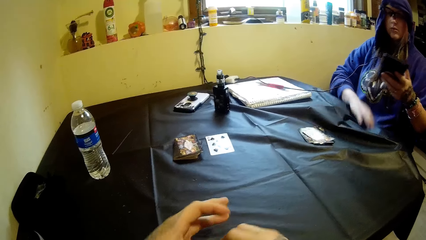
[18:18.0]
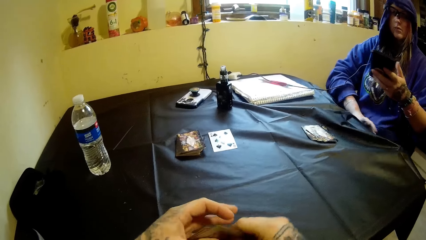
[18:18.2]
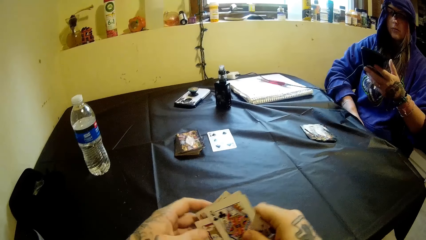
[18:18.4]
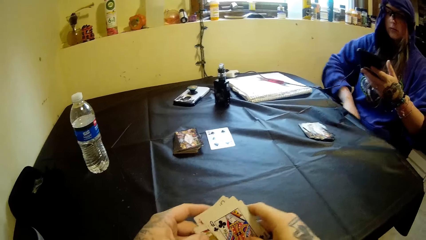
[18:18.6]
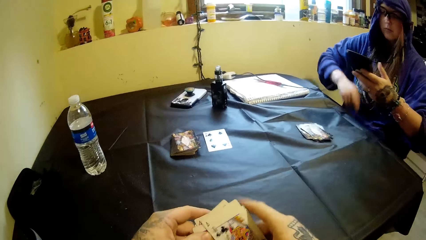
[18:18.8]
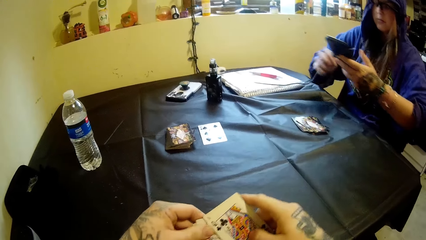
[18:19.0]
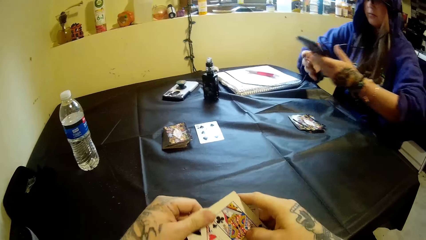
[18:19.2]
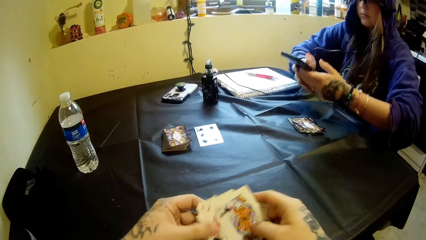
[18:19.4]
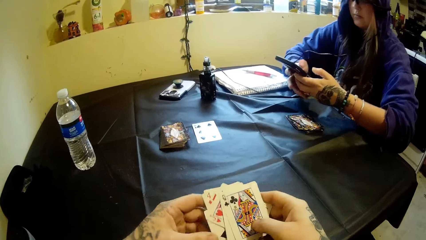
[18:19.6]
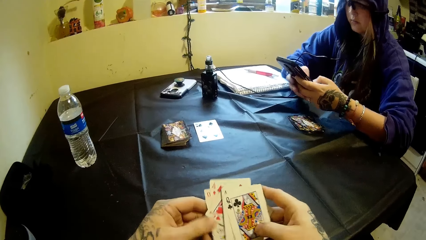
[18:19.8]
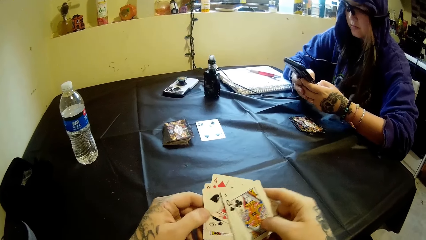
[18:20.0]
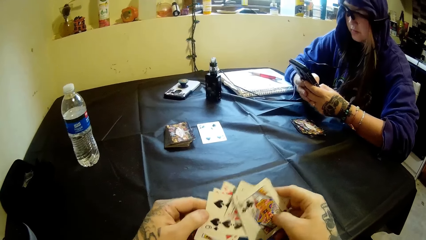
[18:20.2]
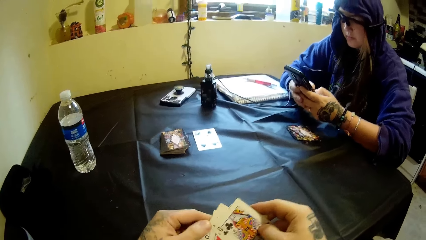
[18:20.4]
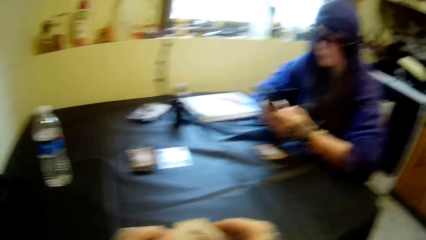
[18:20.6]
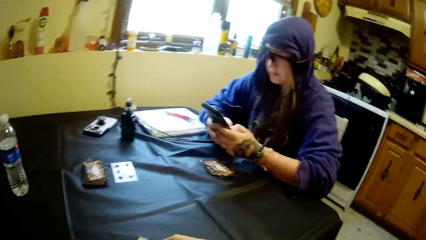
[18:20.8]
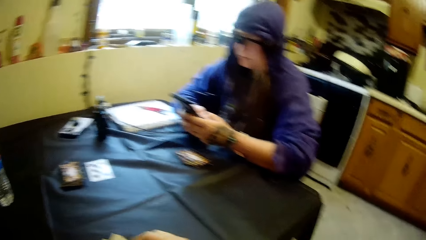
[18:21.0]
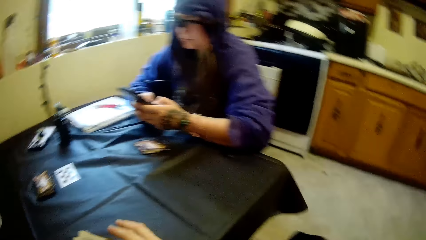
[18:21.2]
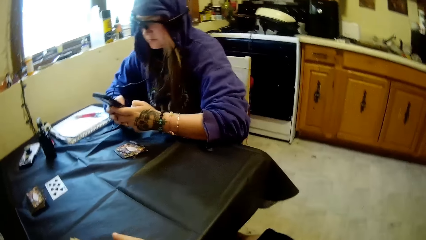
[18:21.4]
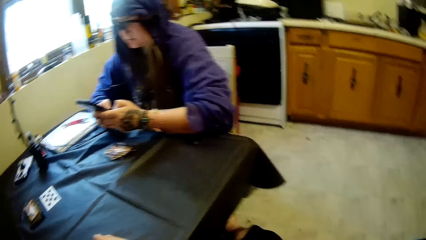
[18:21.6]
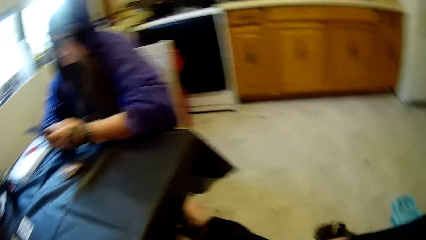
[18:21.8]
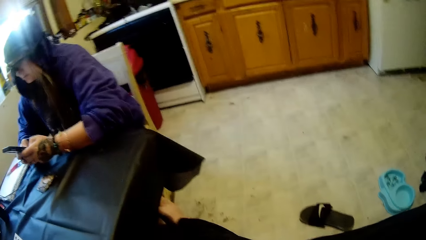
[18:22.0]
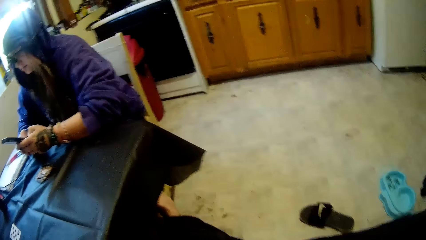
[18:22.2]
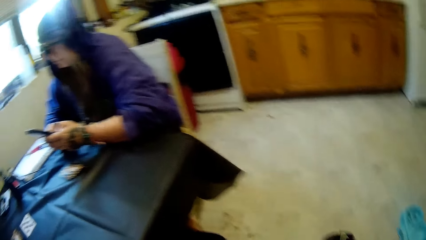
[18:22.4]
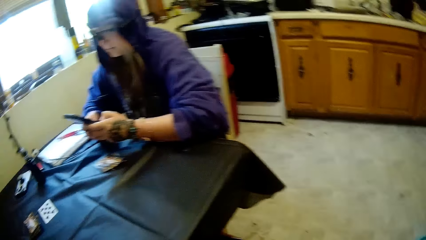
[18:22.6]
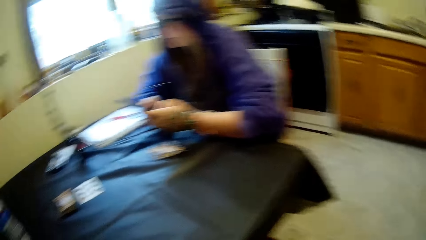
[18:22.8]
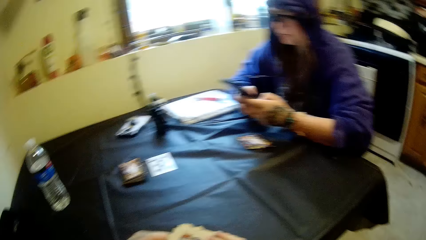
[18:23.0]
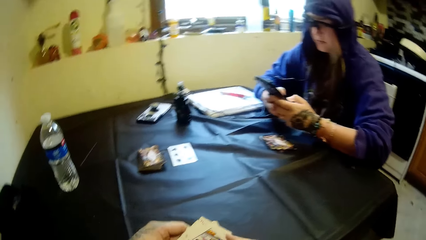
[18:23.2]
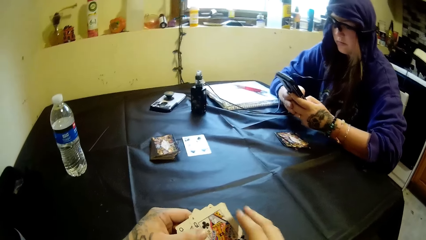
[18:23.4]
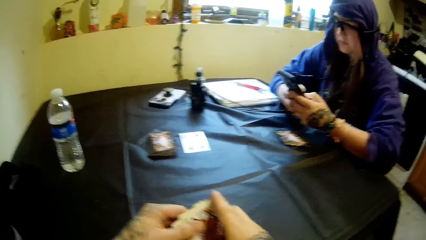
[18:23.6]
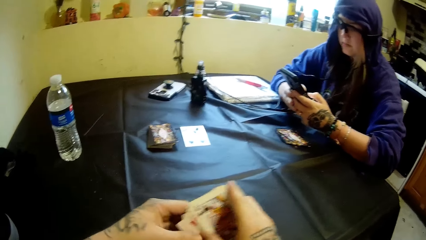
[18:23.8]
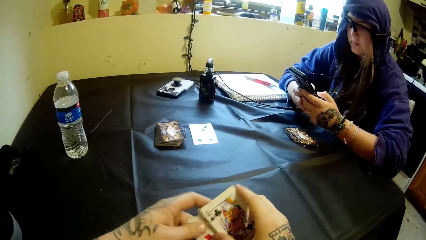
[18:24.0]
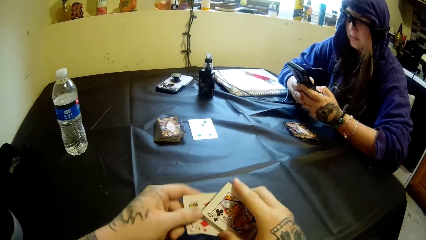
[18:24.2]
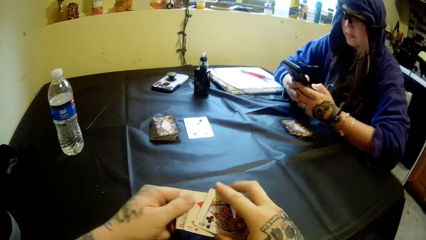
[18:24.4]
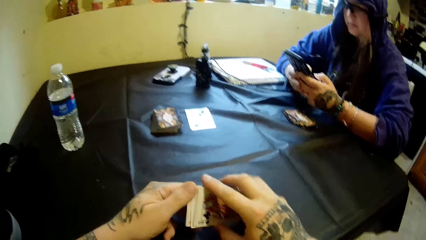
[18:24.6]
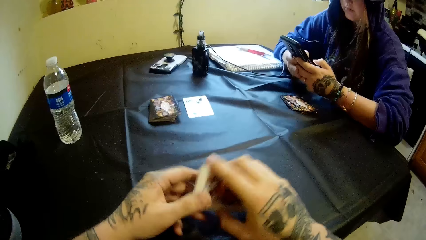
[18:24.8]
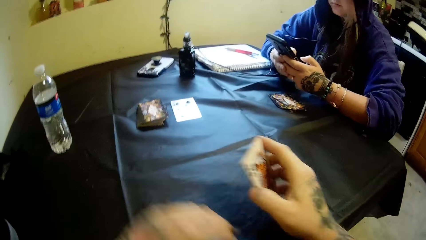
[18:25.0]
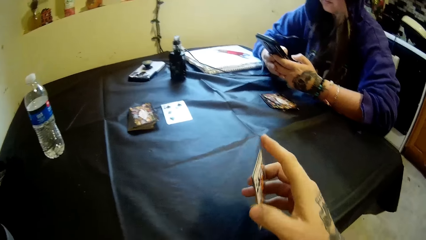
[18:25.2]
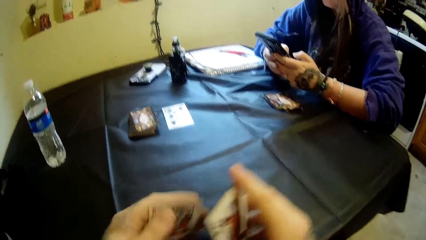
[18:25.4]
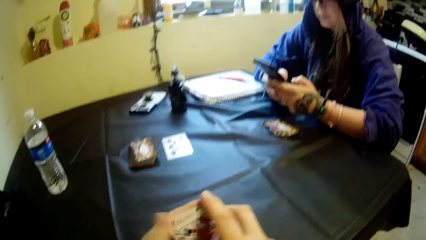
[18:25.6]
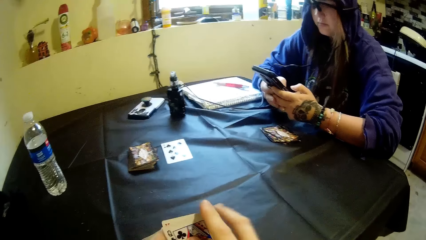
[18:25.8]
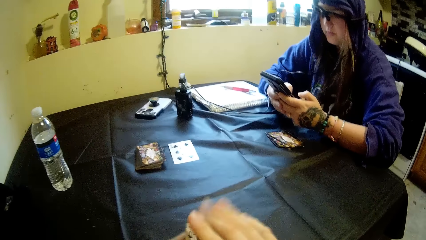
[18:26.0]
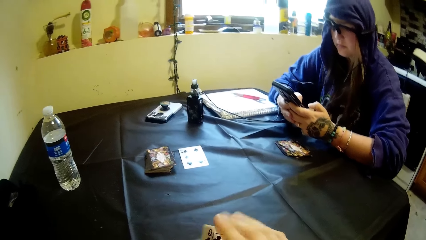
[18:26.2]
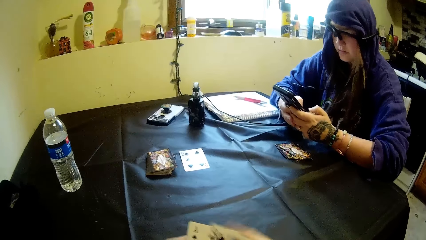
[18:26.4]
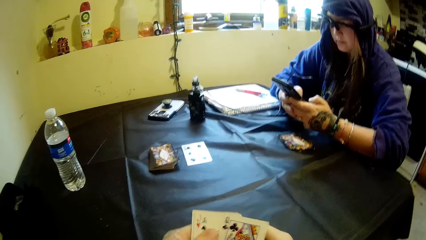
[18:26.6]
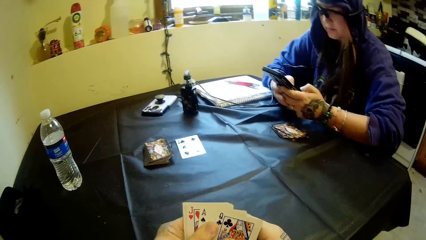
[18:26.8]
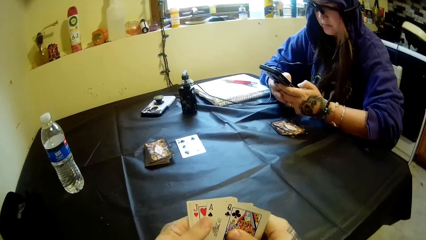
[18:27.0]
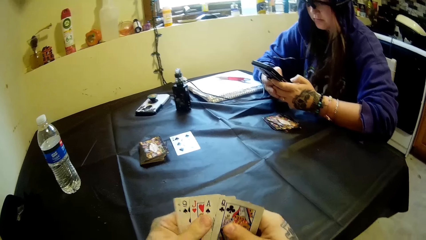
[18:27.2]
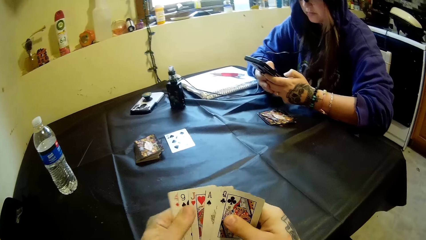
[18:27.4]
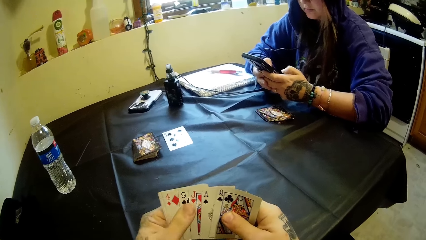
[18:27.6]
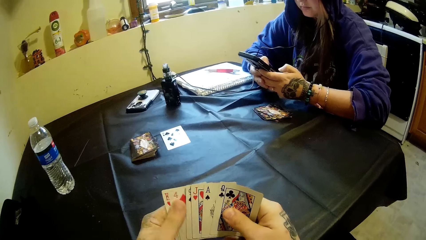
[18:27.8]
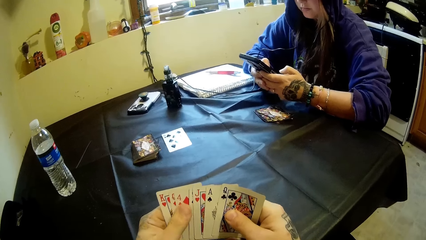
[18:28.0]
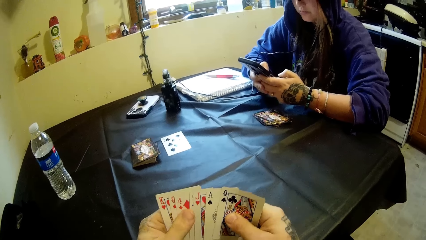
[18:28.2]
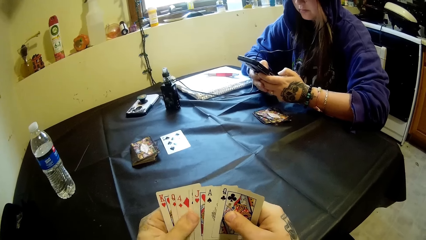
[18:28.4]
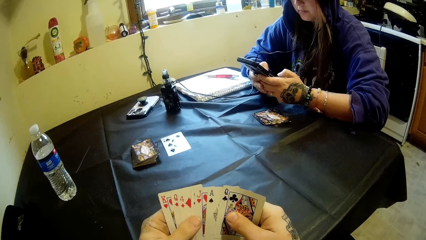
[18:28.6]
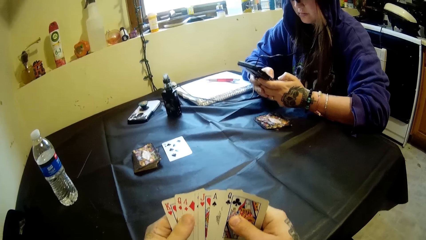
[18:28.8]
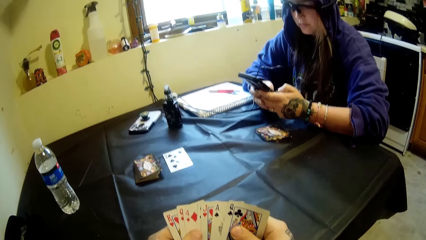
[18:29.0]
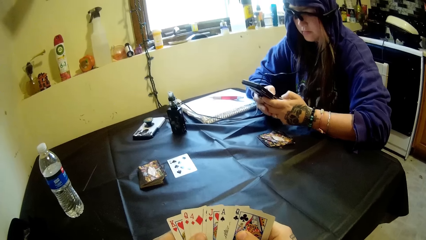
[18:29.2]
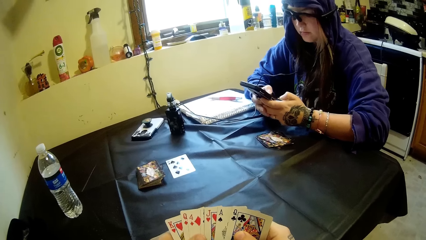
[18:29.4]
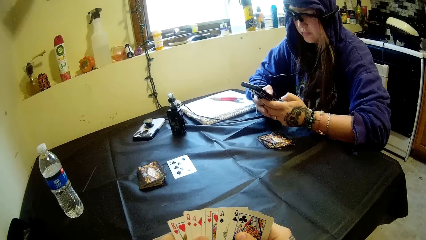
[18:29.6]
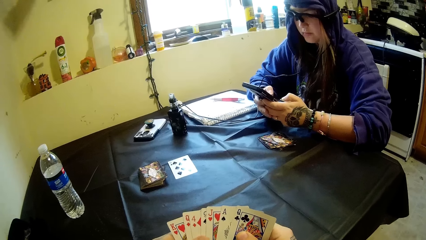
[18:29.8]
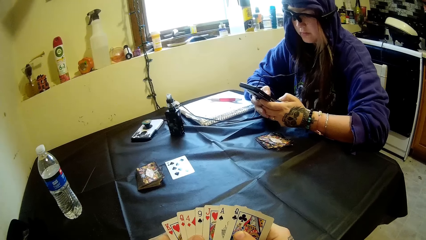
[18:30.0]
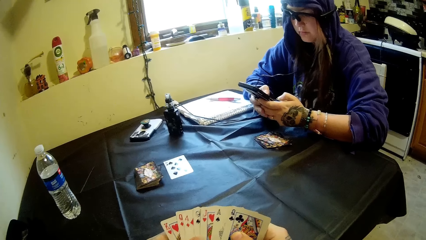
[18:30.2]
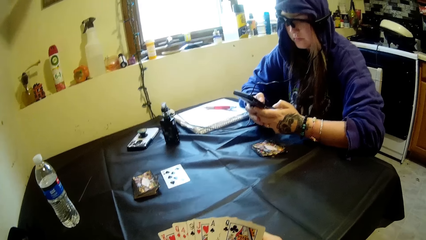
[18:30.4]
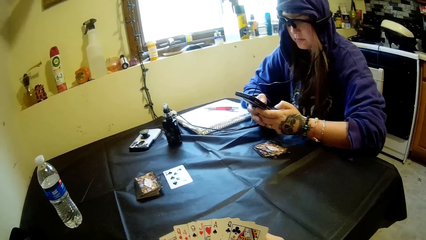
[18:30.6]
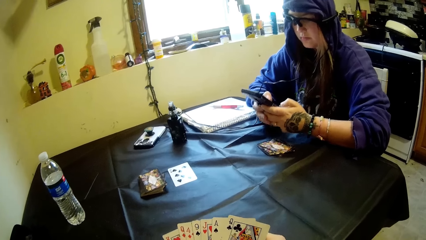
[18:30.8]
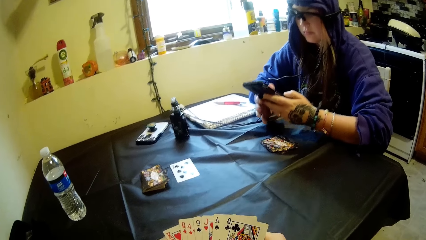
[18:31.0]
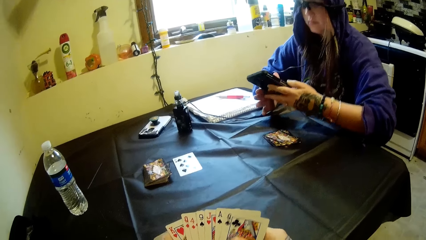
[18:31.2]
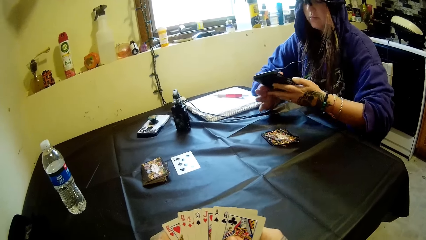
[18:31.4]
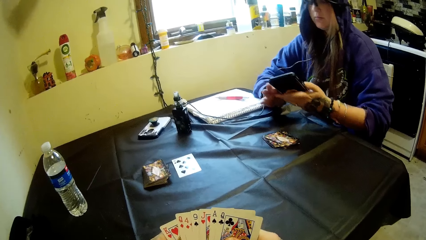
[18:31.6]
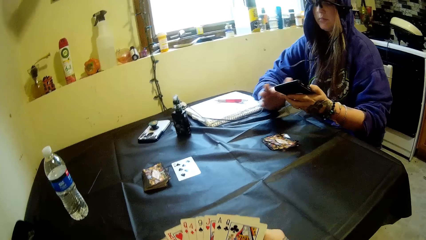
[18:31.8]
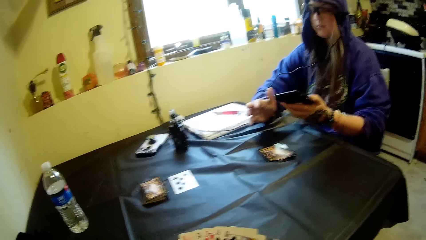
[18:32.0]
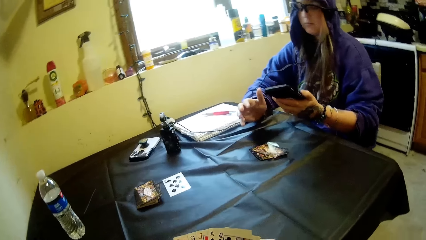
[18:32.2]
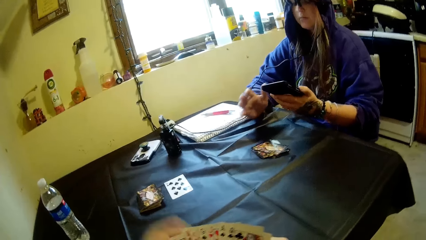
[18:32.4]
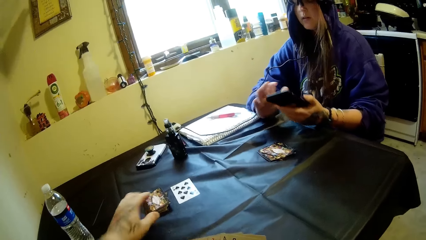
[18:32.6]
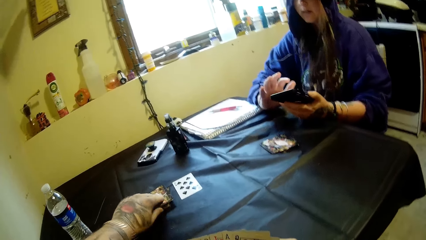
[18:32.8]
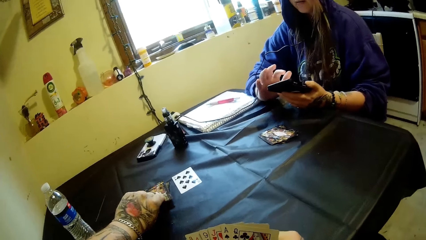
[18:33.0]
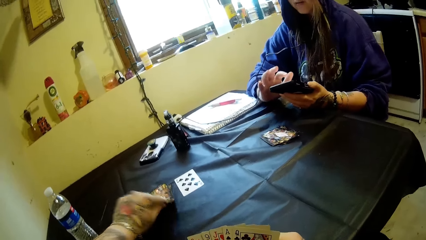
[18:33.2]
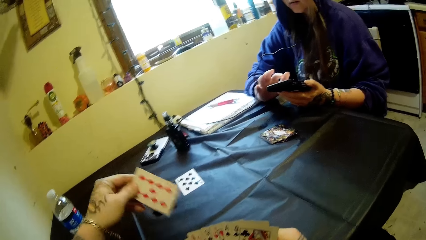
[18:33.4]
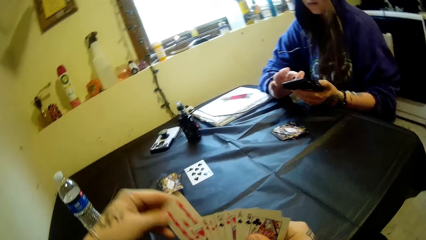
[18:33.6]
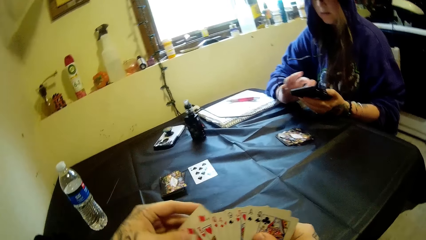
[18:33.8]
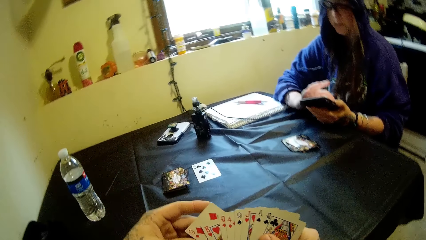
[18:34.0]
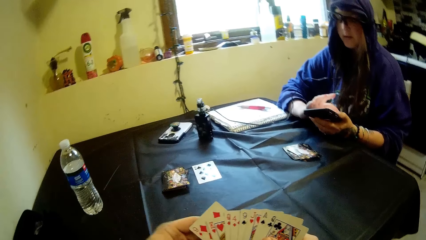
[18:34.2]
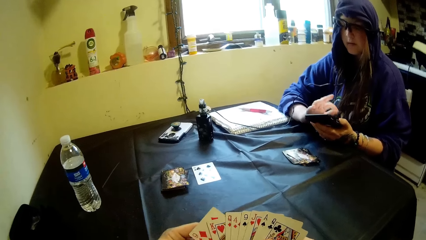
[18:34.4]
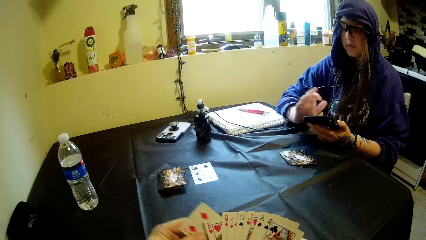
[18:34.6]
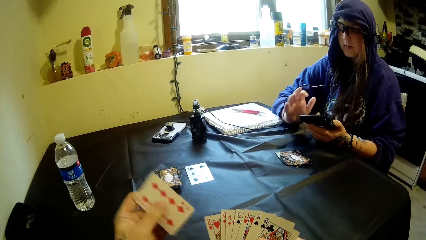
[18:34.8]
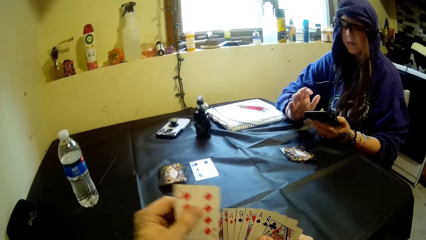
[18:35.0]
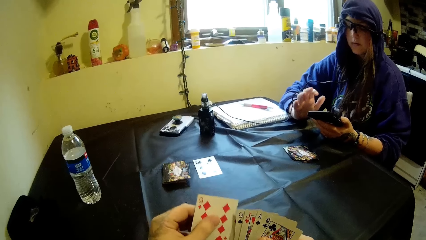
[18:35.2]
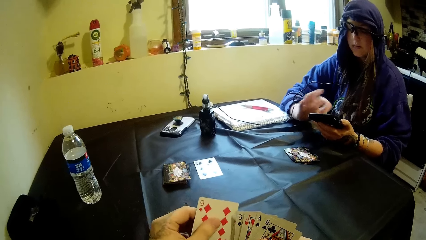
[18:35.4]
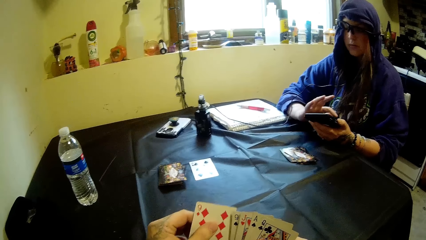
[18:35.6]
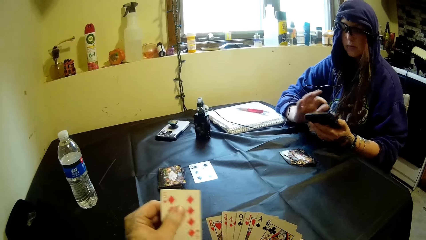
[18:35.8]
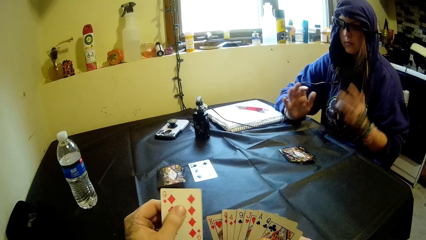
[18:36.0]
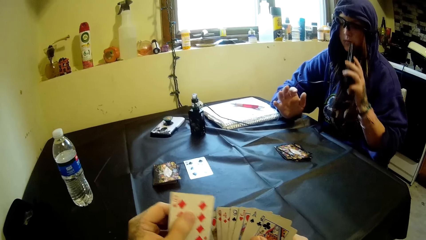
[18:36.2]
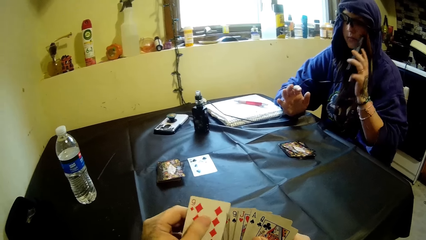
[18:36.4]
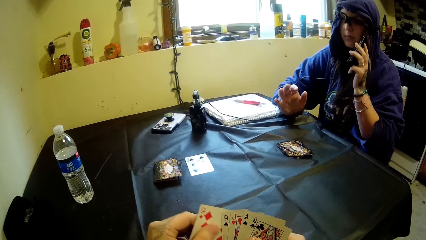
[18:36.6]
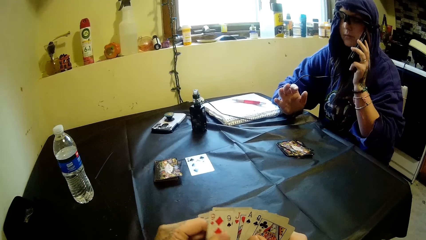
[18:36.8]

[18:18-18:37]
A woman adjusts the table sheet with her right hand. The camera wearer adjusts the cards in his right hand and holds the cards. The woman operates the phone in her hands, holds her phone, and leans on the table. The camera wearer looks around the room. He holds the cards. The woman operates the phone. The camera wearer interacts with the woman. He looks at the cards. The woman operates the phone. The camera wearer picks up a card from a stack of cards on the table with his left hand. He places the card under the others. He holds the card. The woman operates the phone in her hands, lifts the phone, and places the phone on her ear.
